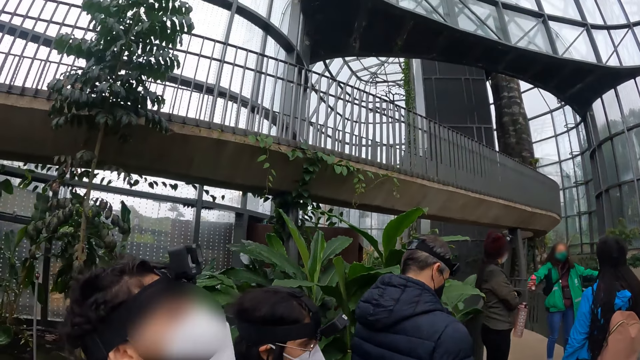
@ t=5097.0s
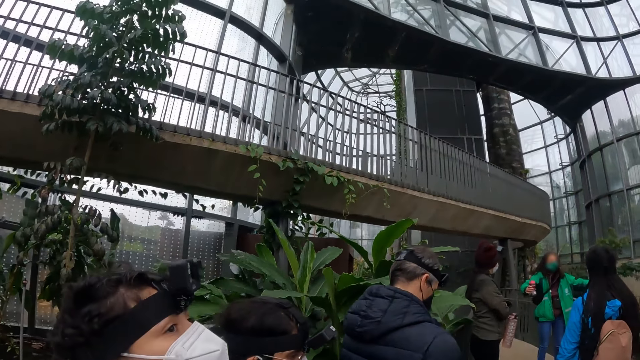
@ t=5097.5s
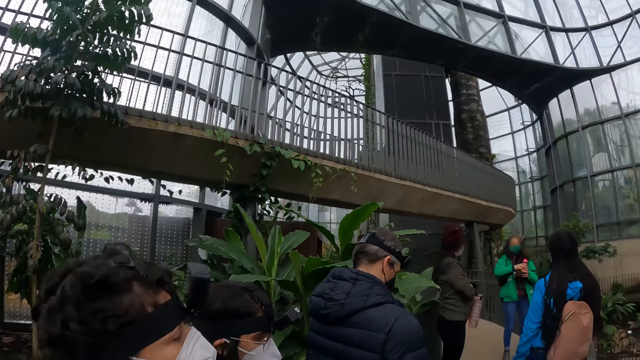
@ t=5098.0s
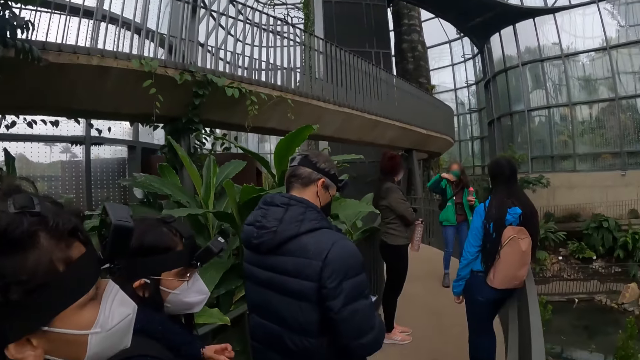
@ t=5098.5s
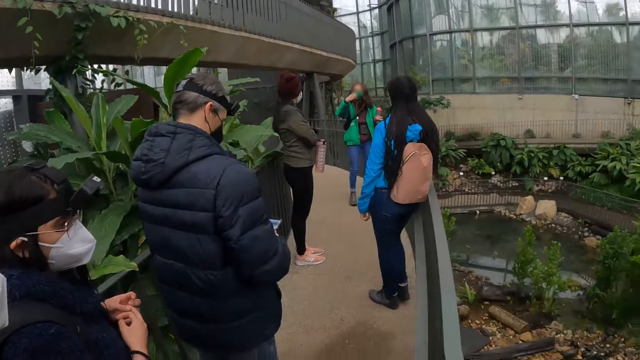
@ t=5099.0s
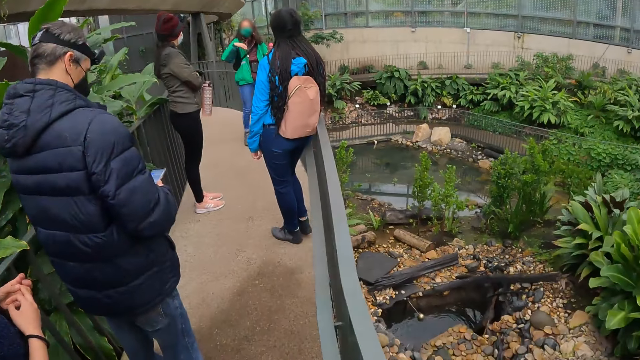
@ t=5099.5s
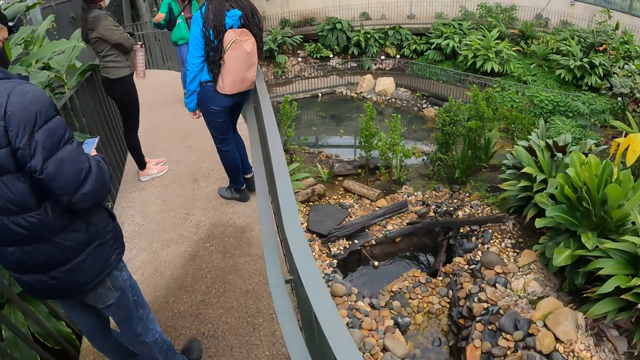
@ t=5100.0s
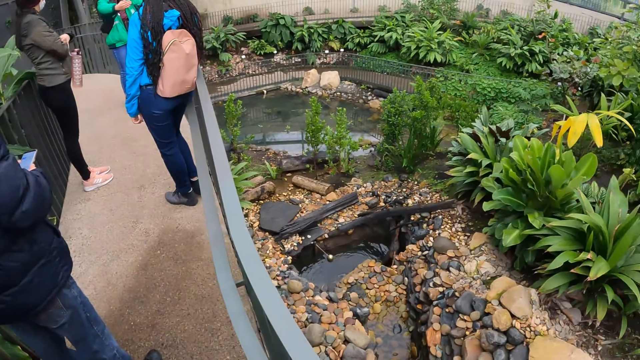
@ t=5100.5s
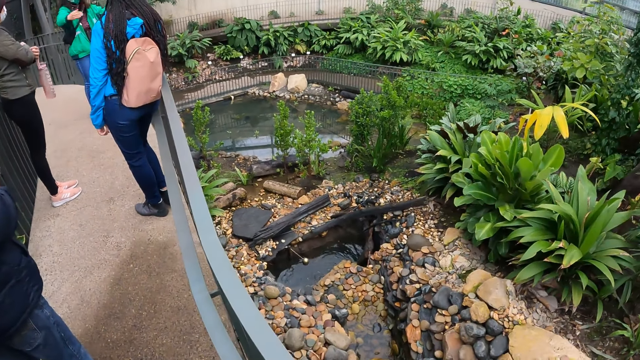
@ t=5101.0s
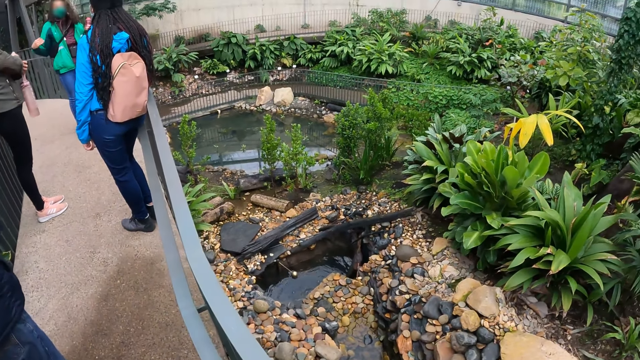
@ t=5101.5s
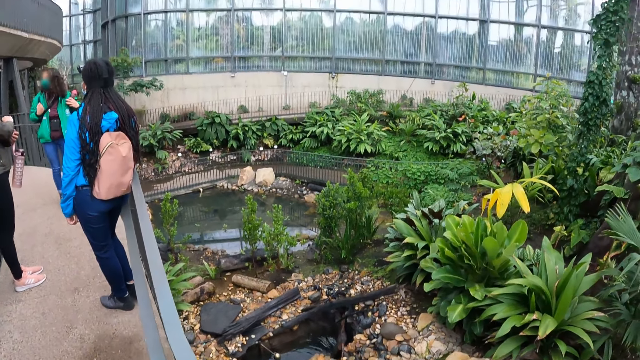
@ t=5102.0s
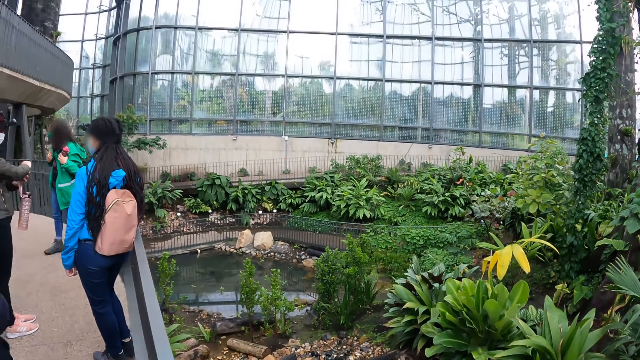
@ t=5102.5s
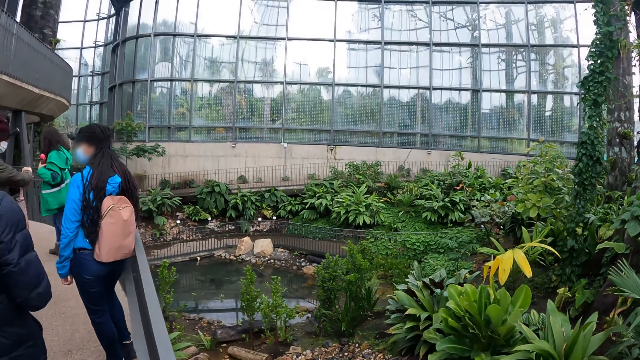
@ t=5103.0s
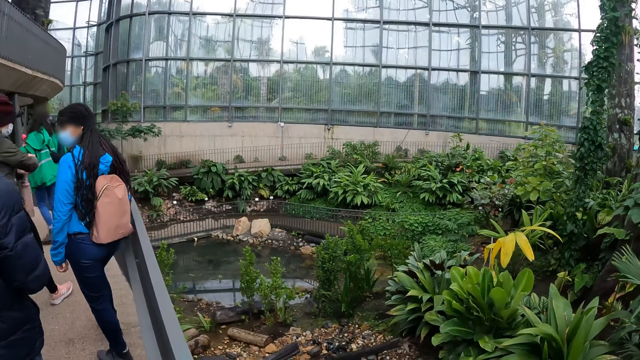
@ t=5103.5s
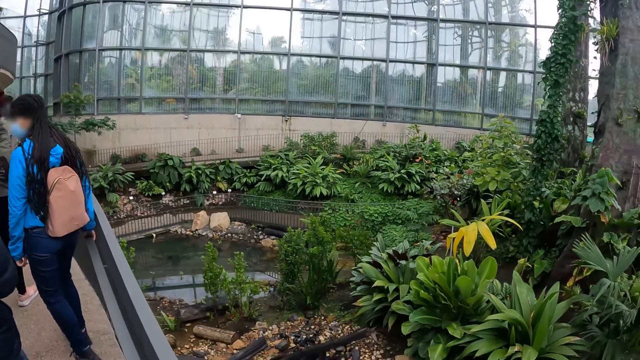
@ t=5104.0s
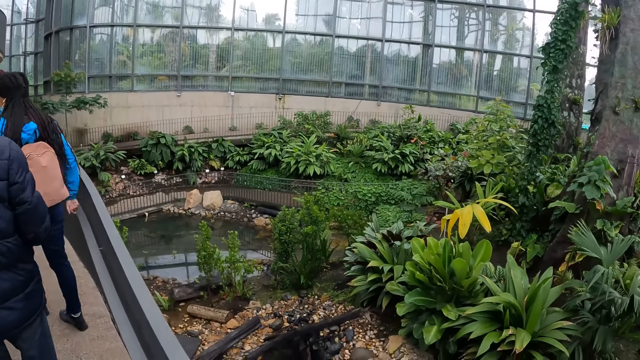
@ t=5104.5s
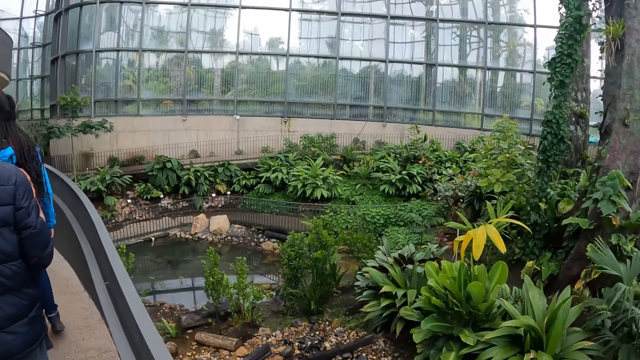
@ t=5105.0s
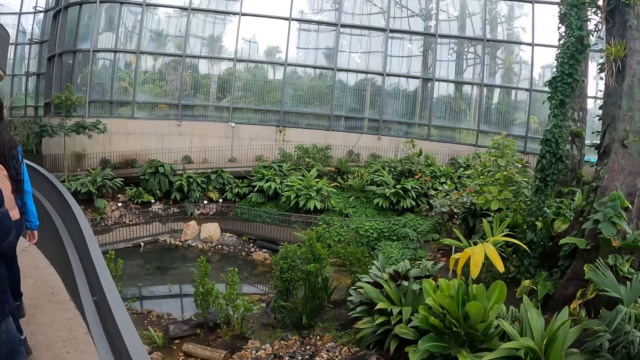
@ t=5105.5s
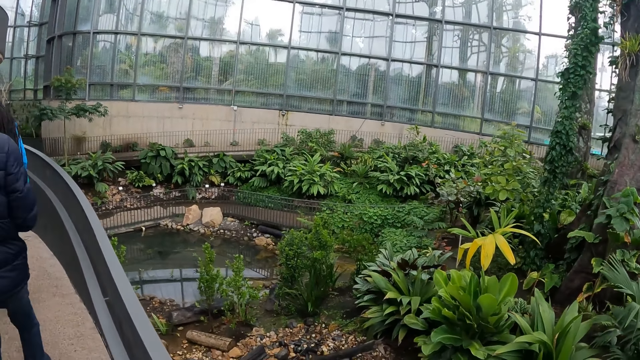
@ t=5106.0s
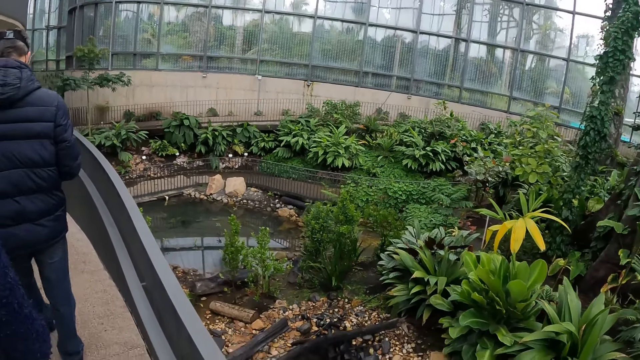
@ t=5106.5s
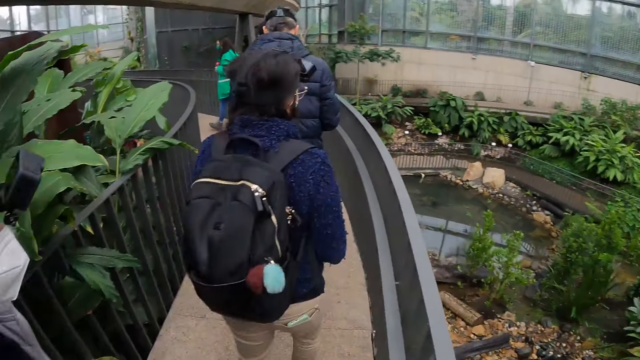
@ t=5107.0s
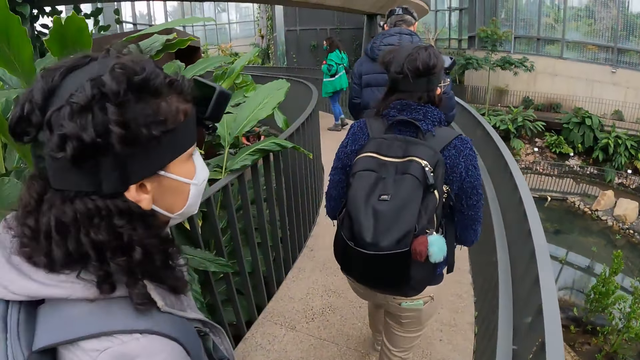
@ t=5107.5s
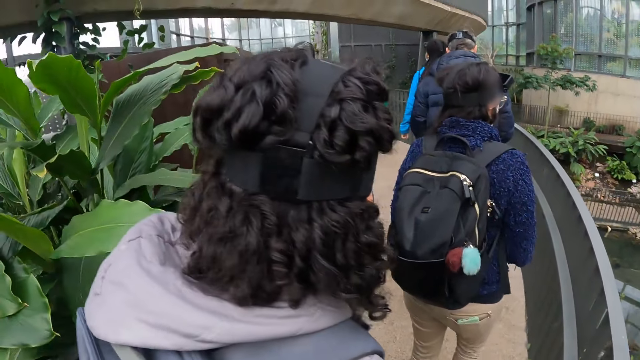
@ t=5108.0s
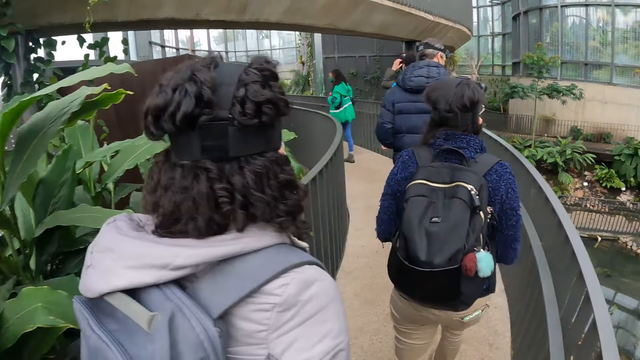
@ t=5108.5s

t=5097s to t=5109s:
A woman gestures with both hands. The woman passes the water bottle from her right hand to her left hand. The woman gestures with her right hand. A person holds a phone with both hands. Another woman walks away from the metal grill. The camera wearer walks along the footwalk with the group of people.

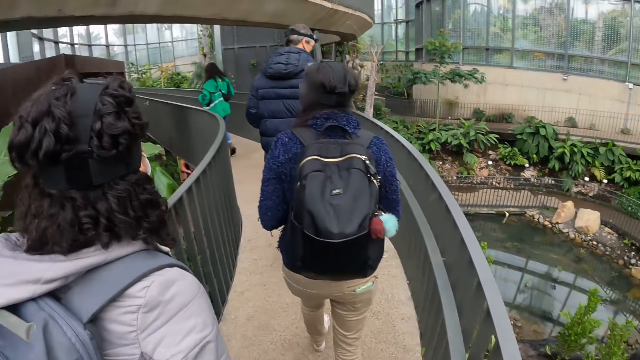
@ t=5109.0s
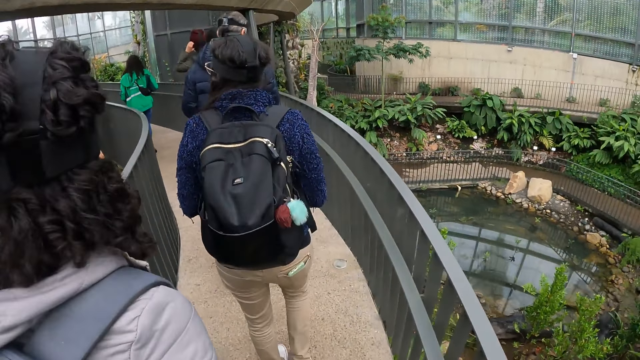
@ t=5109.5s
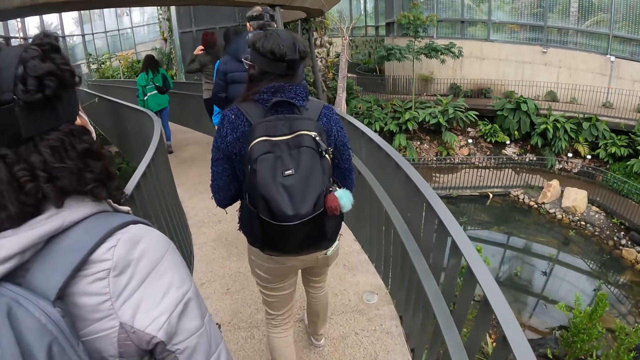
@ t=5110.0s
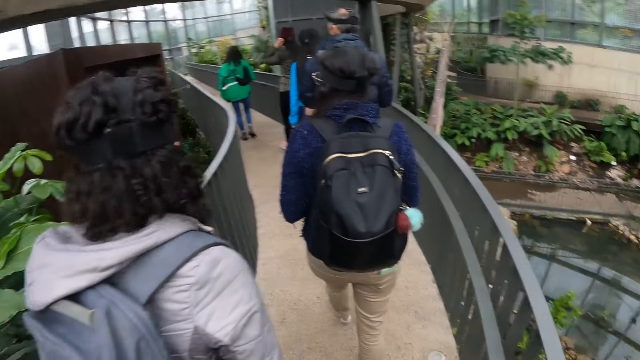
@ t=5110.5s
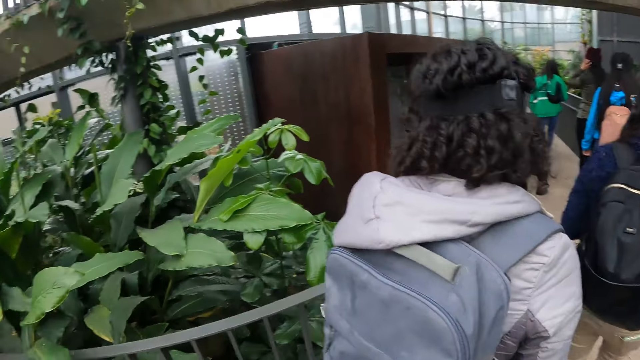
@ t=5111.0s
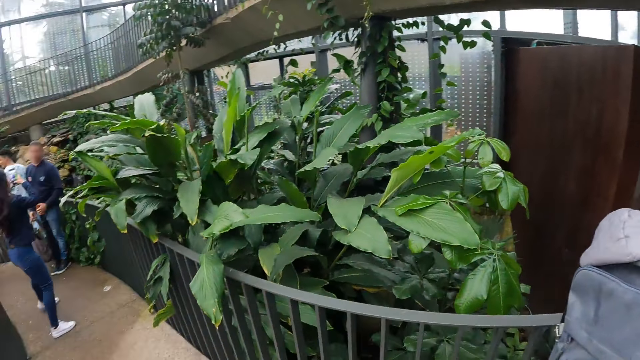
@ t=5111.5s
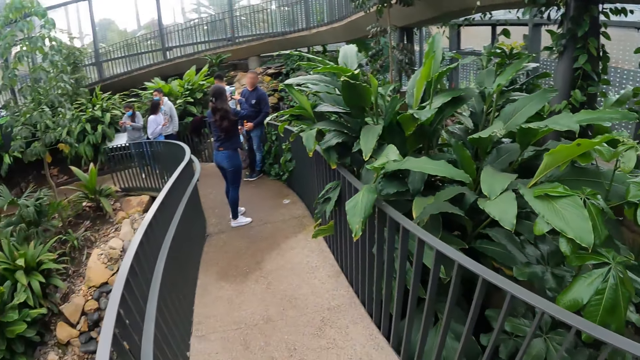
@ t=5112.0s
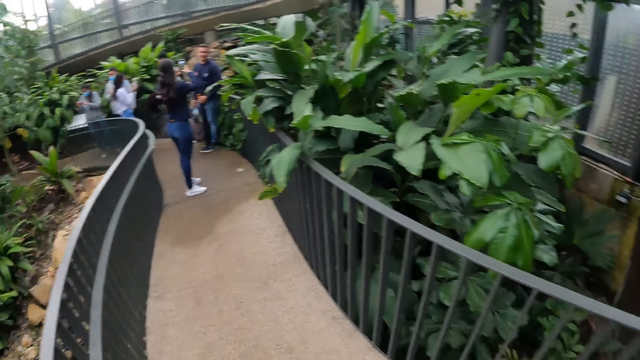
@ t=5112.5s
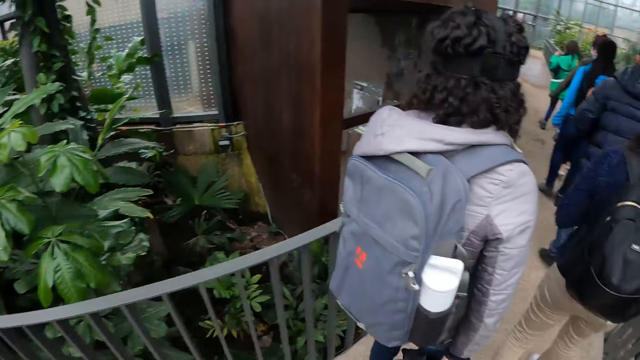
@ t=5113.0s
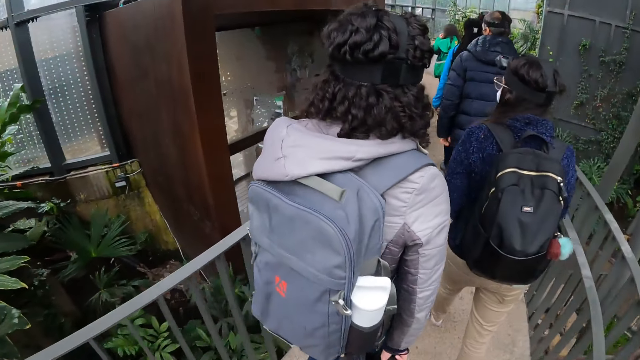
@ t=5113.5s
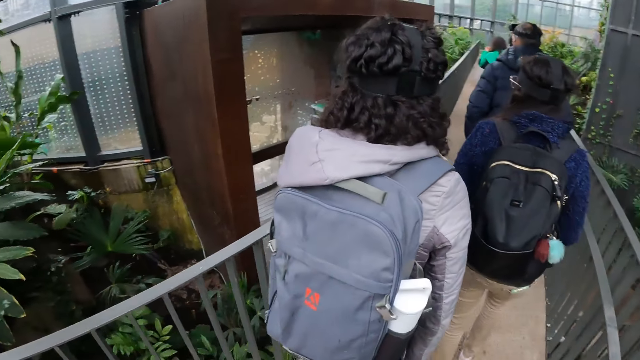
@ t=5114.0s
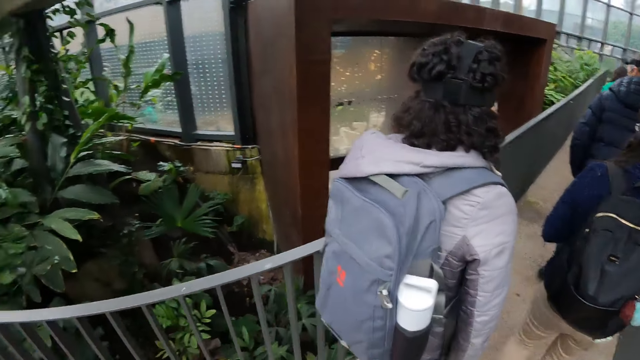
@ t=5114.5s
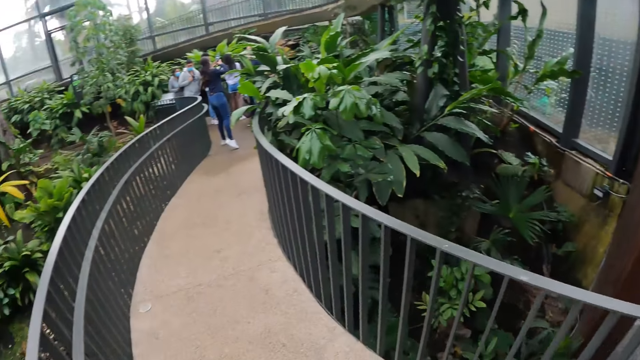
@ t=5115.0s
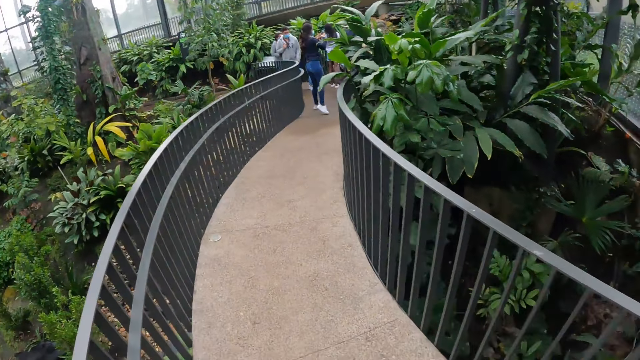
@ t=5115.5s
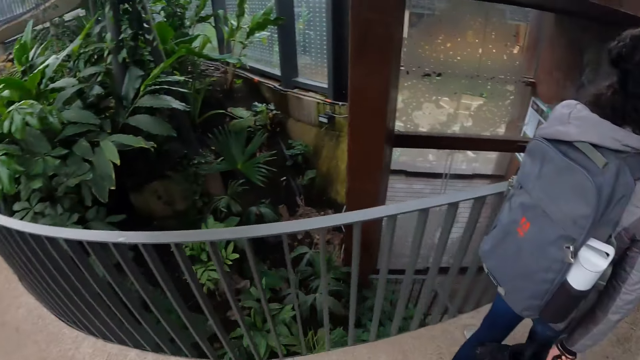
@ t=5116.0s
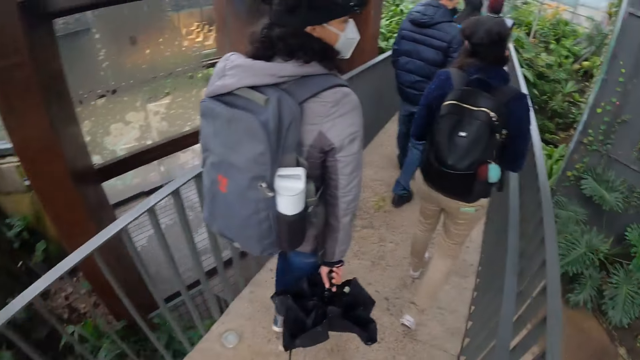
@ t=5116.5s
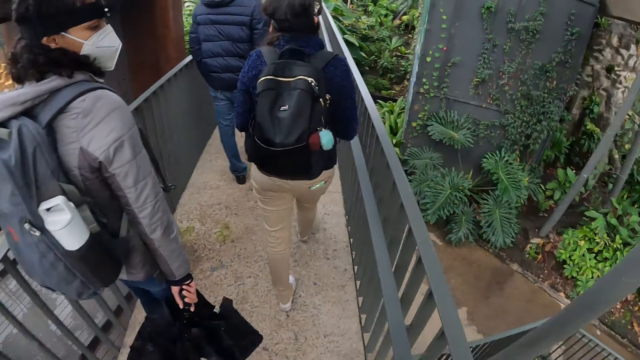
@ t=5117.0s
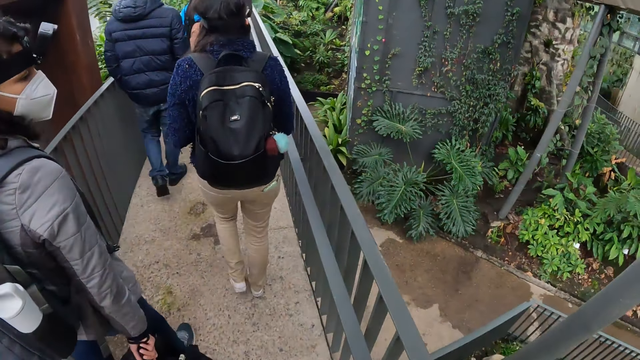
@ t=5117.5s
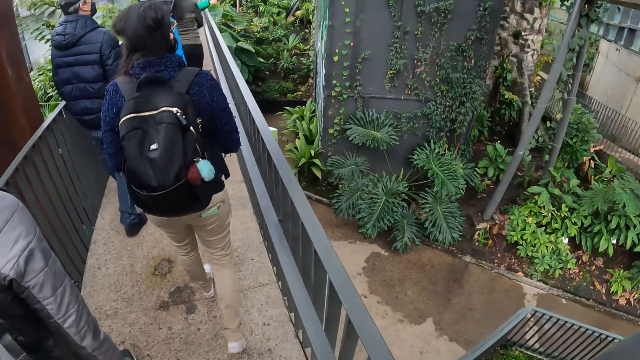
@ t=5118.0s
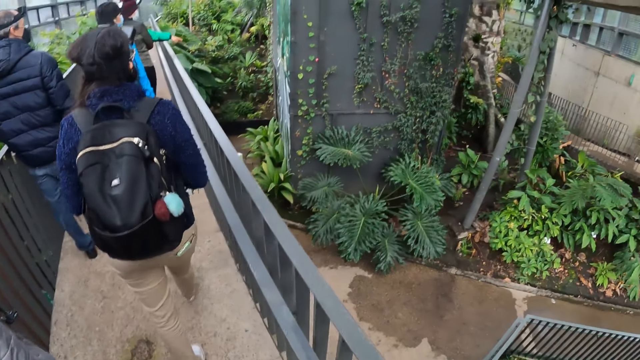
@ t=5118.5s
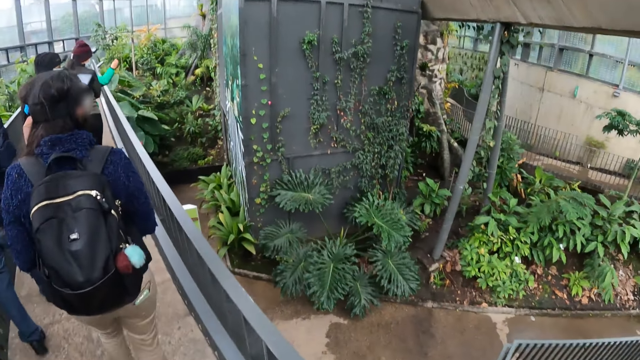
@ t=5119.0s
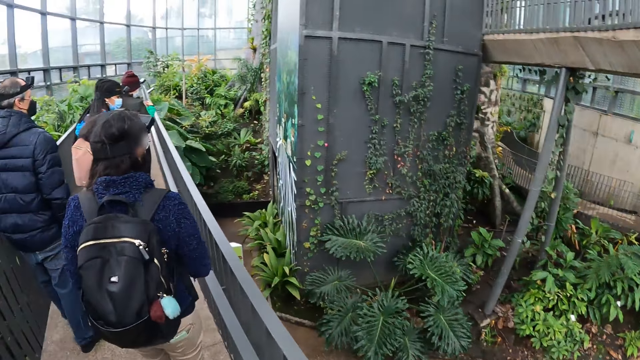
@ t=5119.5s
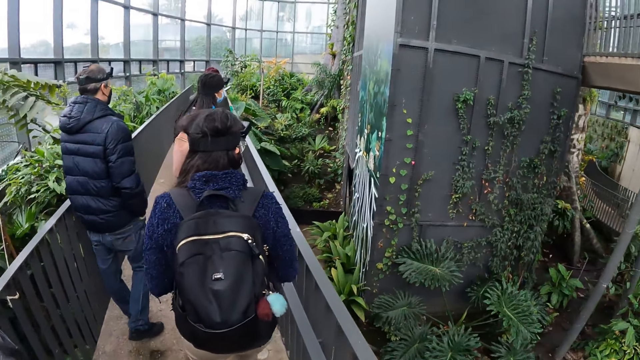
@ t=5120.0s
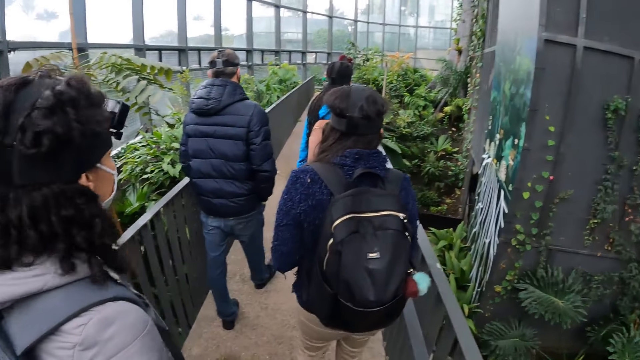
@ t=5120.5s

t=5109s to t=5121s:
The camera wearer walks to the front and looks back. They look in front. A woman points with her right hand.
